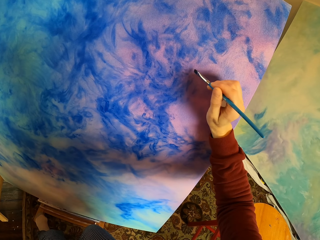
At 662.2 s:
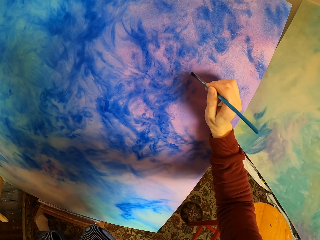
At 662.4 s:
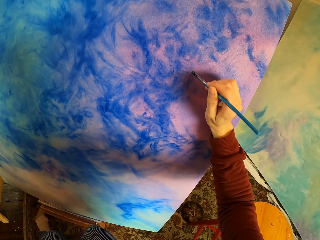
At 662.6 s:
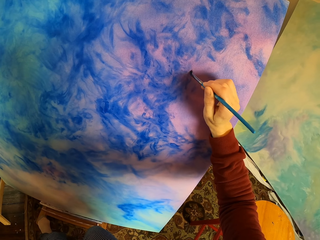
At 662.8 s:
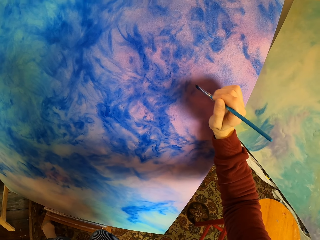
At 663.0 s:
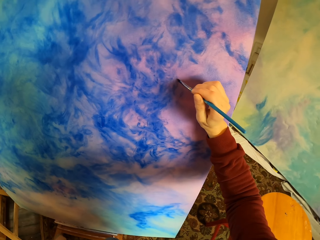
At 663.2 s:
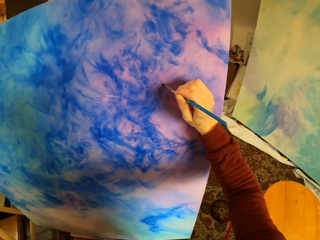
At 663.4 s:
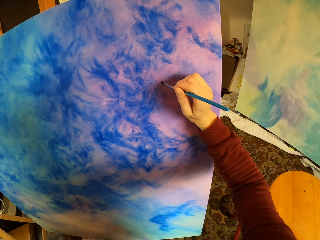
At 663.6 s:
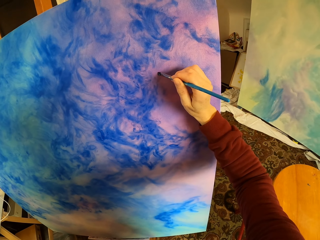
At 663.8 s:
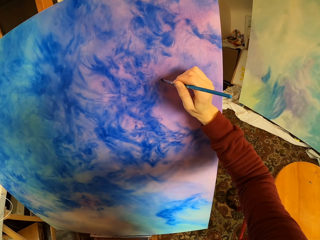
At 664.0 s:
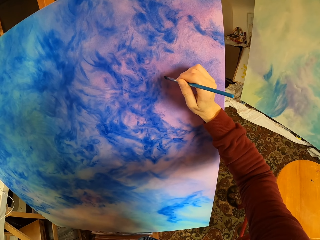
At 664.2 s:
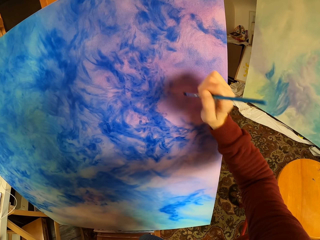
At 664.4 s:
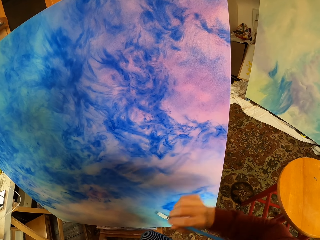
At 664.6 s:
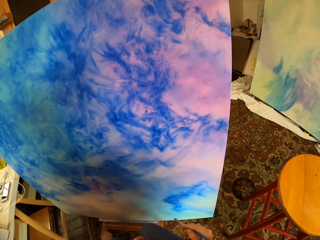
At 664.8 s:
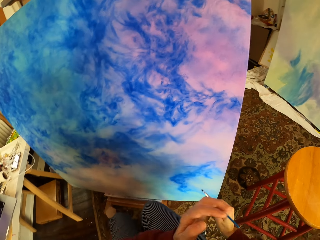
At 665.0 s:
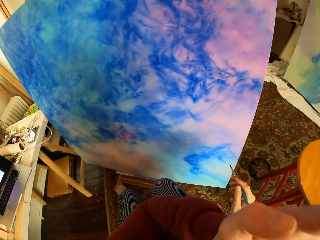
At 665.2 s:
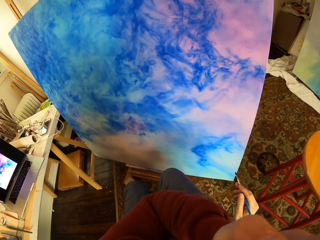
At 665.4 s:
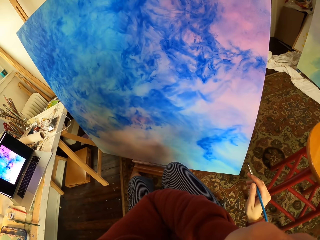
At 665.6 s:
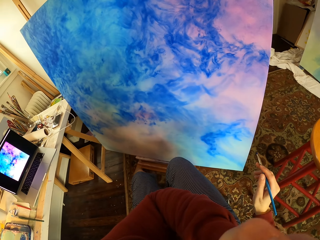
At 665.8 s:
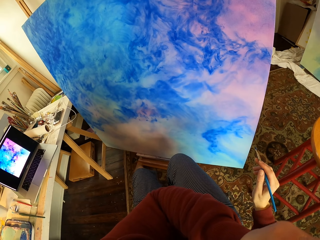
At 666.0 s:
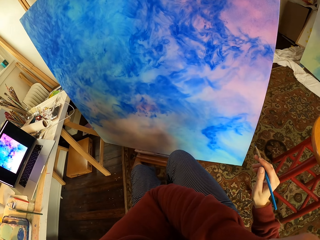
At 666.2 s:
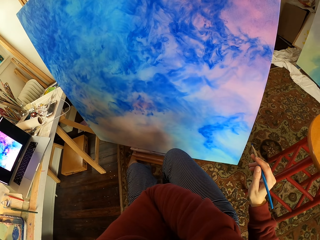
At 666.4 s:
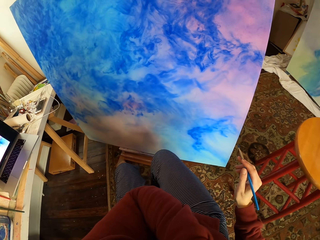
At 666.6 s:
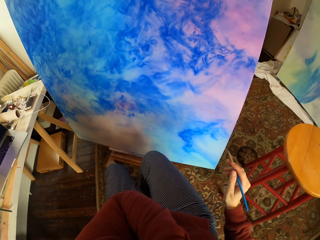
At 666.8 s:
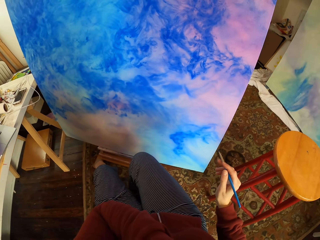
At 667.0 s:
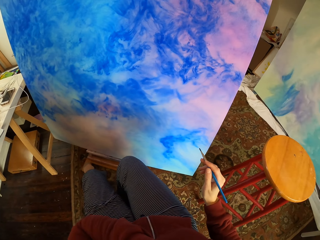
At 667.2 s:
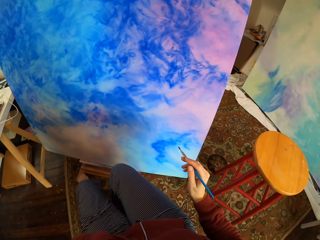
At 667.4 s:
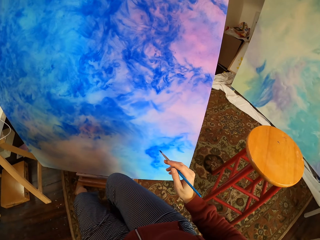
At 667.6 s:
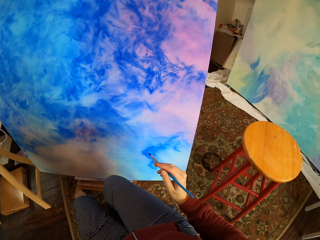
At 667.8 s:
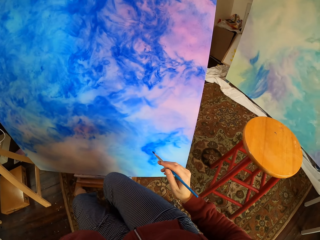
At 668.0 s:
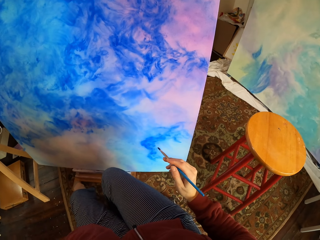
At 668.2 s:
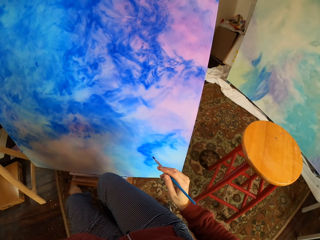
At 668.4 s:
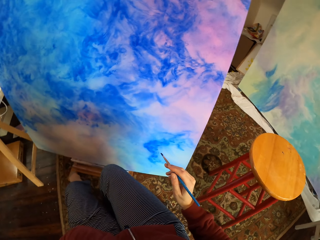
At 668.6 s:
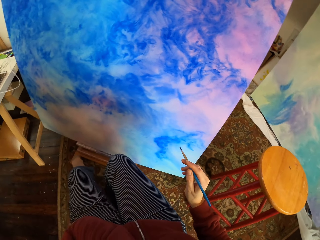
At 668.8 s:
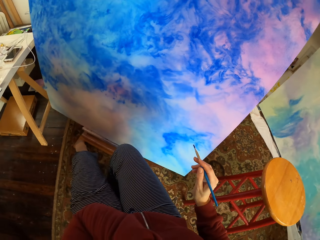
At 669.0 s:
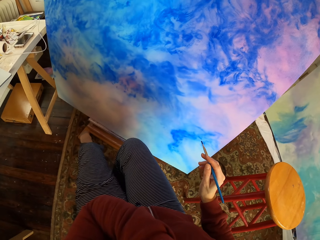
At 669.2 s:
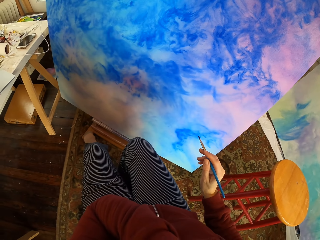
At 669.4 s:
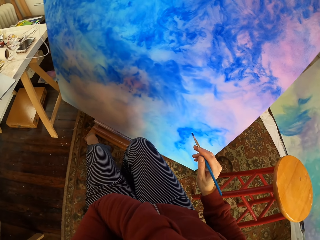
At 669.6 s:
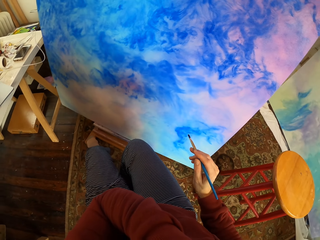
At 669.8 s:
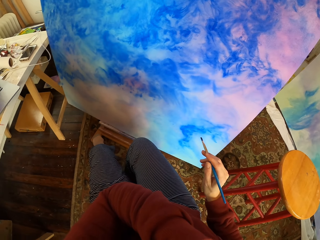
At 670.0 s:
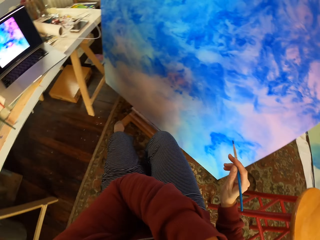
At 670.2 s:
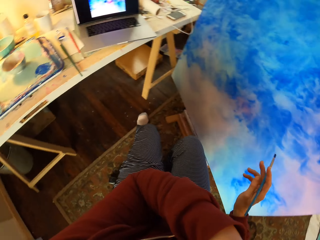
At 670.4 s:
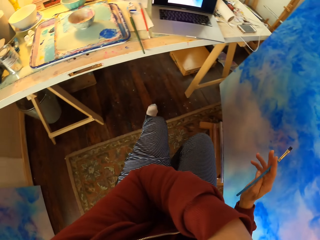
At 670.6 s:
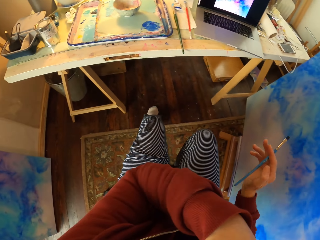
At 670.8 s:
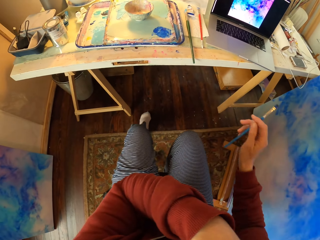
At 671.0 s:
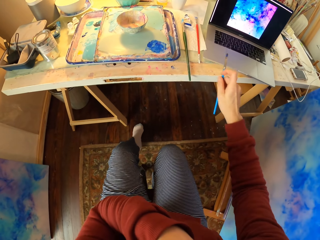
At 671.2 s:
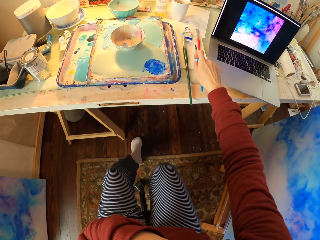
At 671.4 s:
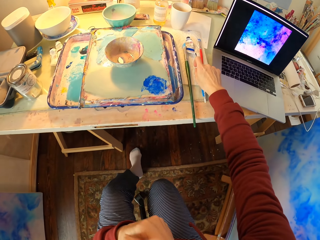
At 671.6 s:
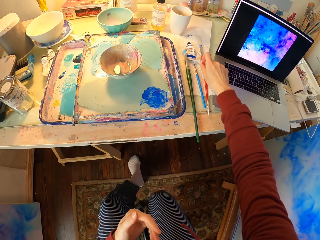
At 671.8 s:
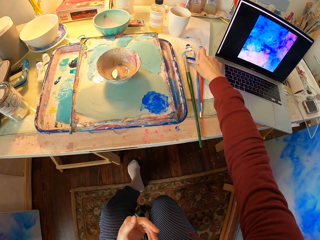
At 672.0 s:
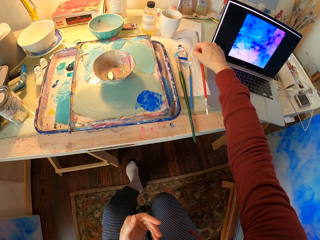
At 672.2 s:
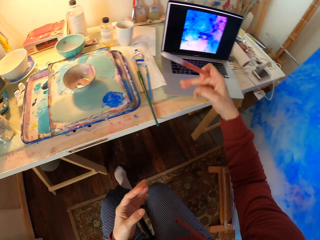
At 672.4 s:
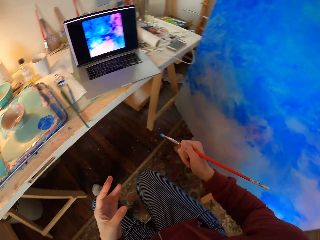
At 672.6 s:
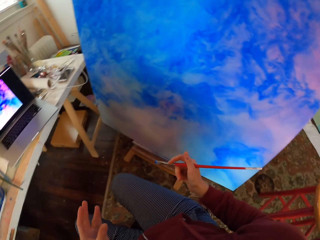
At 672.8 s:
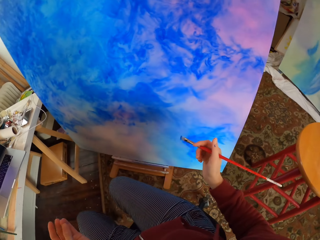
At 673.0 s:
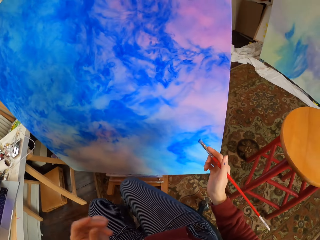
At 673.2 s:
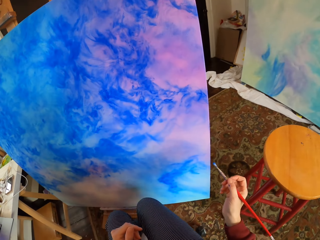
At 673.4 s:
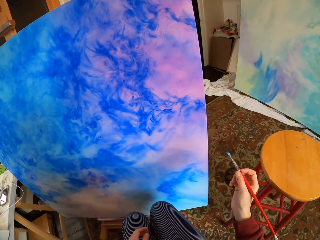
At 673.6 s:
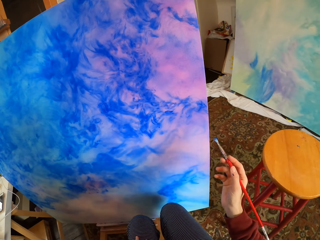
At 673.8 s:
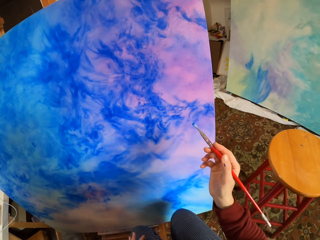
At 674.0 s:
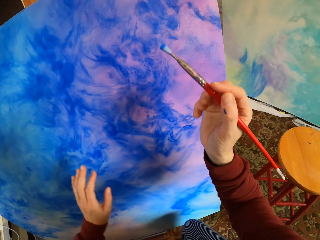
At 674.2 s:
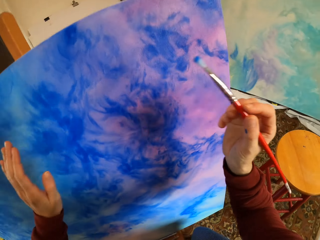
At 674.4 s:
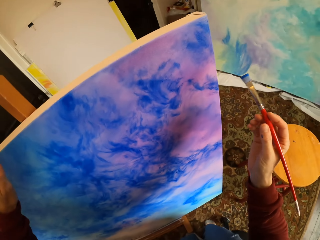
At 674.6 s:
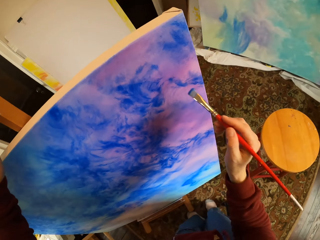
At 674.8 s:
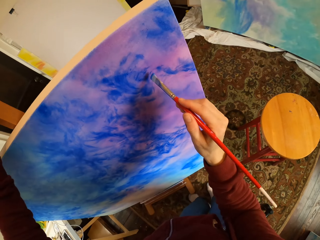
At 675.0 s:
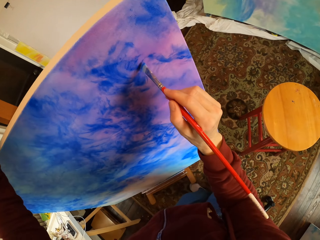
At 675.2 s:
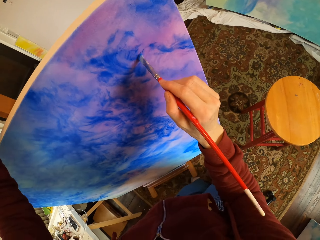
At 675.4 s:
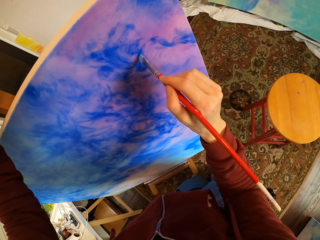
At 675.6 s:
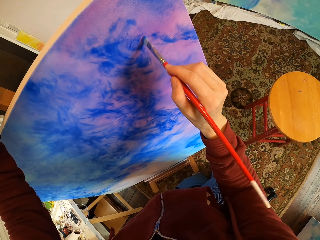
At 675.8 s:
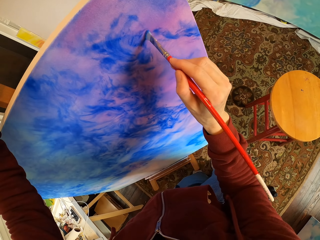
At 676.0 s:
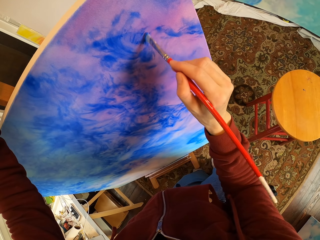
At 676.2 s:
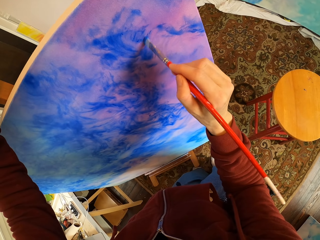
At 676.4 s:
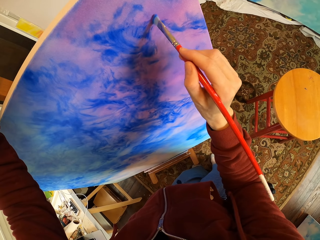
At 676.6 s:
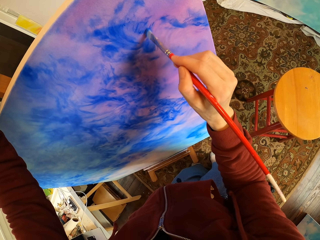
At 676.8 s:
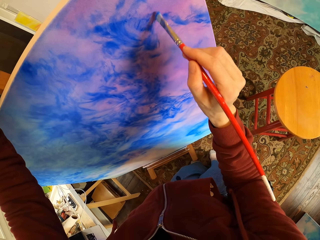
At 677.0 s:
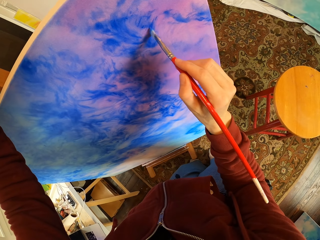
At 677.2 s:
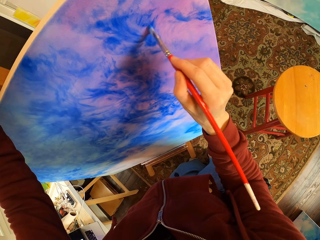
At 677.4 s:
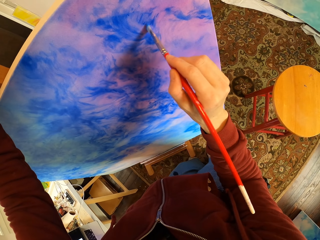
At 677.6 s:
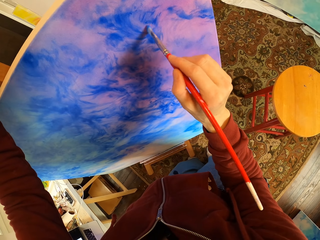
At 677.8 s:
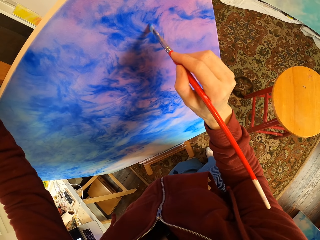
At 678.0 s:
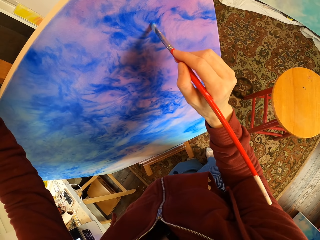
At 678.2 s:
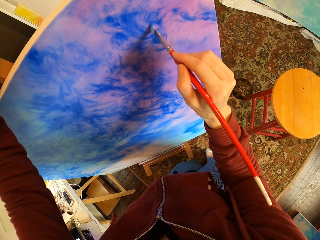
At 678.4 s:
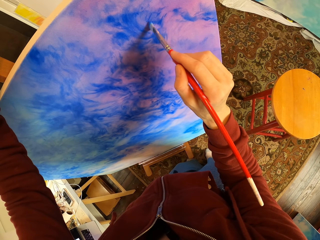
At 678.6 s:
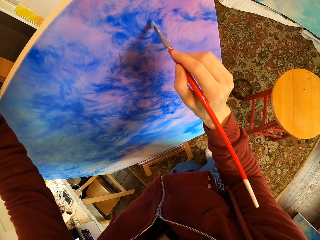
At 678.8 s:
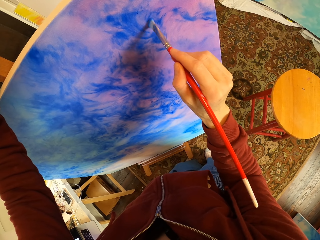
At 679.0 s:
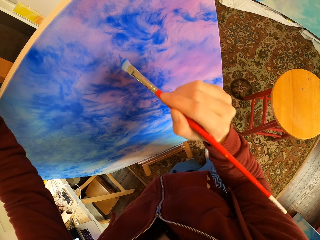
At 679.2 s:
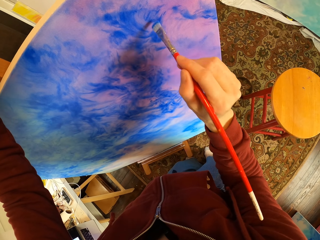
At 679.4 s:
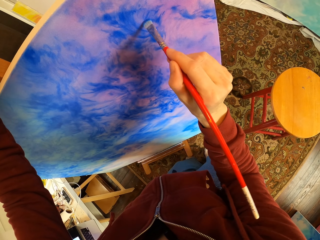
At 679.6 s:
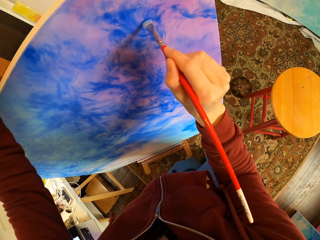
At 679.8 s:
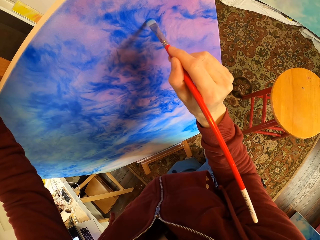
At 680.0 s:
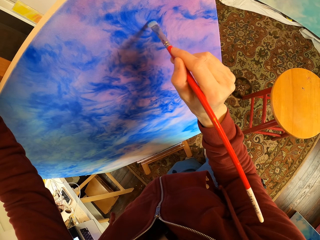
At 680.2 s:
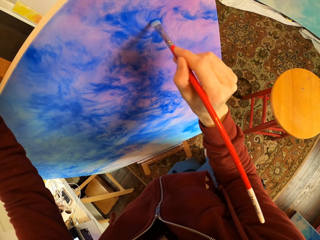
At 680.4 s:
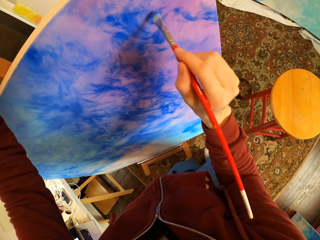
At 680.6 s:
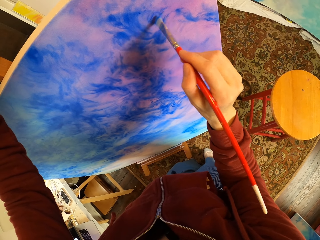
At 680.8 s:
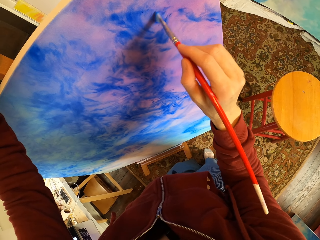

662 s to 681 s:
The camera wearer looks at the painted art. They look around. They put a painting brush on the table. They pick up the painting brush. They look at the paint art. They paint an acrylic paper on the board with the brush.

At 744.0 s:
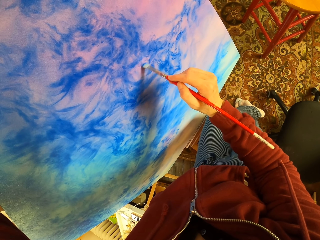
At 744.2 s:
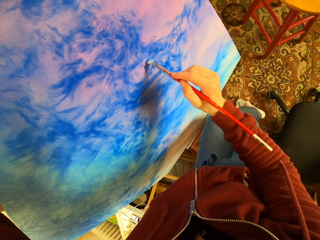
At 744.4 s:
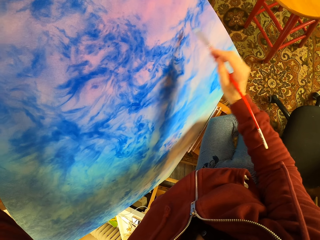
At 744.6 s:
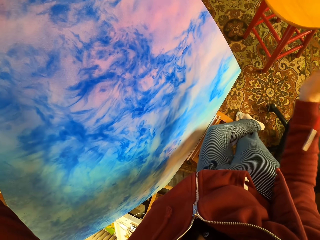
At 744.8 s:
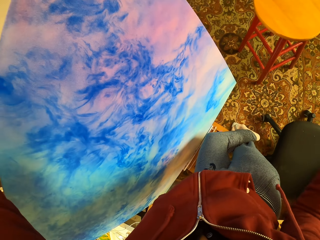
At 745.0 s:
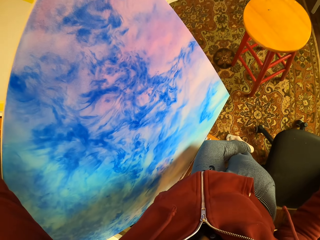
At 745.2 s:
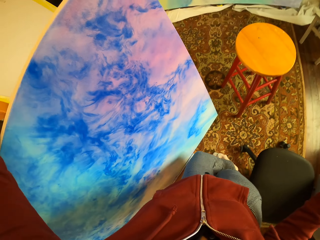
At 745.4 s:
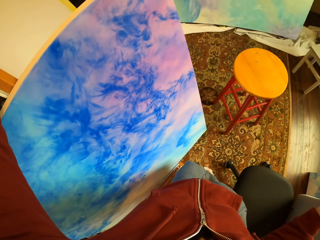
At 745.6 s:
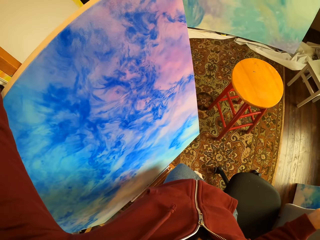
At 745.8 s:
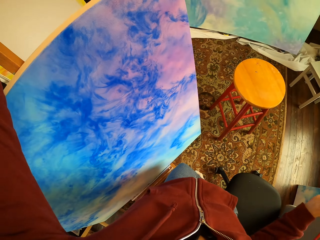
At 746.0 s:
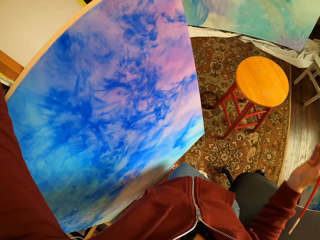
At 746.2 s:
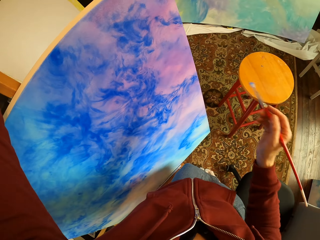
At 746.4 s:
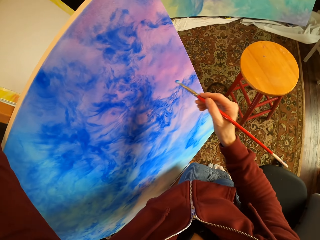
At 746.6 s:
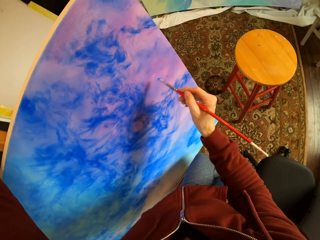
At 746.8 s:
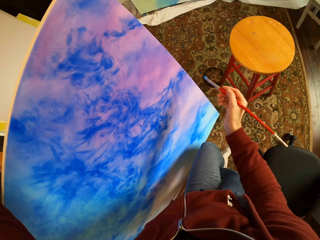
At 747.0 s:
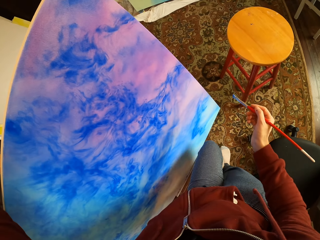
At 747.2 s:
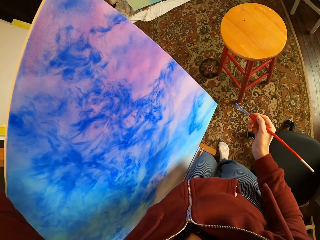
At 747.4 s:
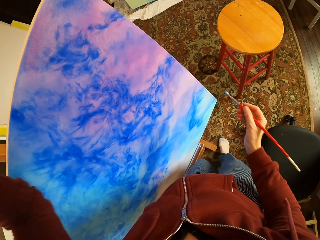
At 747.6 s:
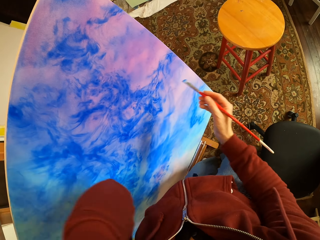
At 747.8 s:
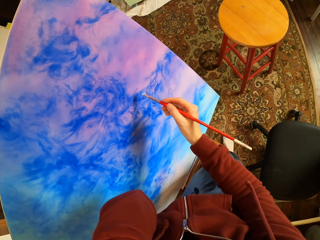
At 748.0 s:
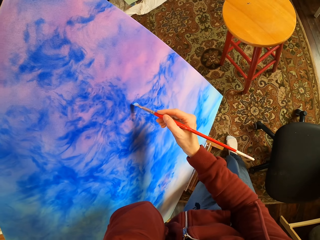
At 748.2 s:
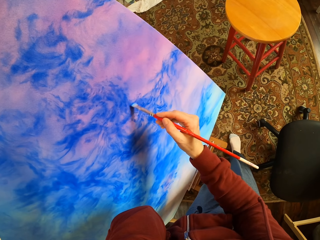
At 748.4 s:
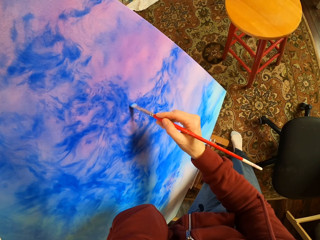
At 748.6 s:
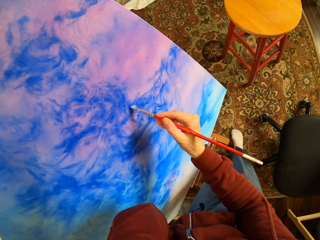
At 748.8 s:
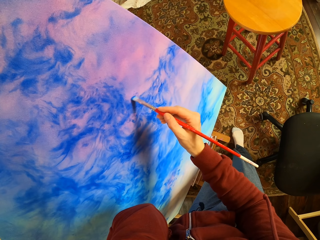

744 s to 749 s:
The camera wearer looks around. They look at something. They paint an acrylic paper with a brush.
